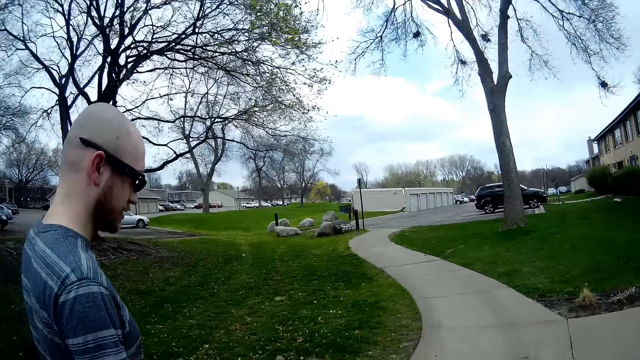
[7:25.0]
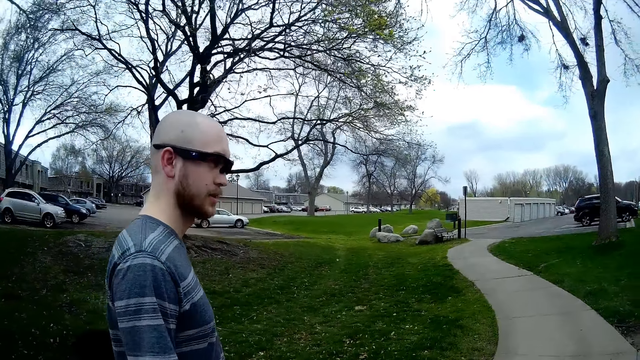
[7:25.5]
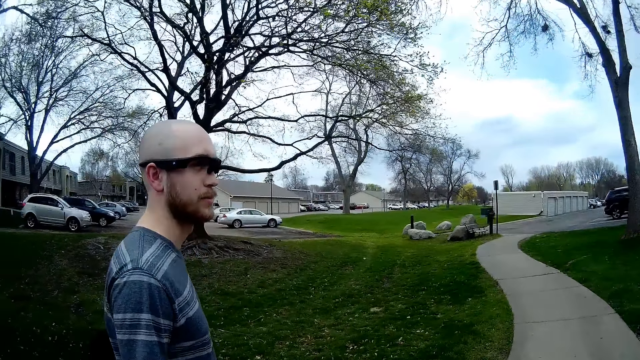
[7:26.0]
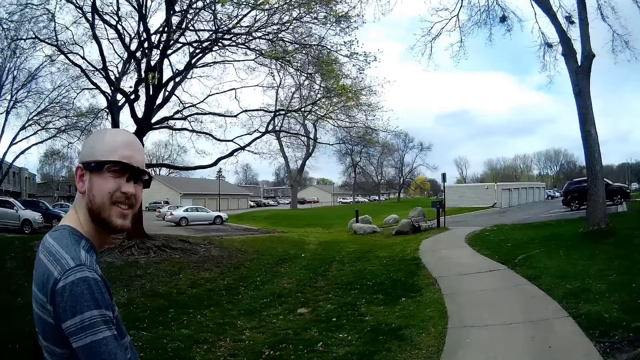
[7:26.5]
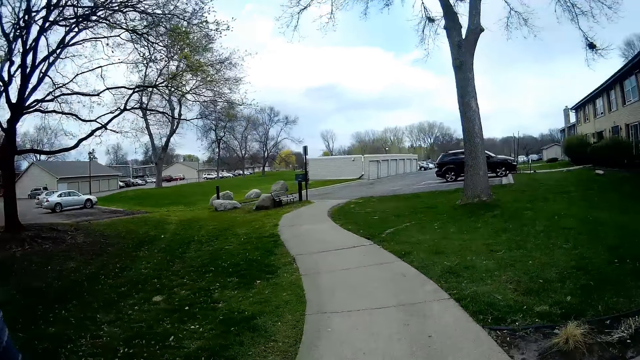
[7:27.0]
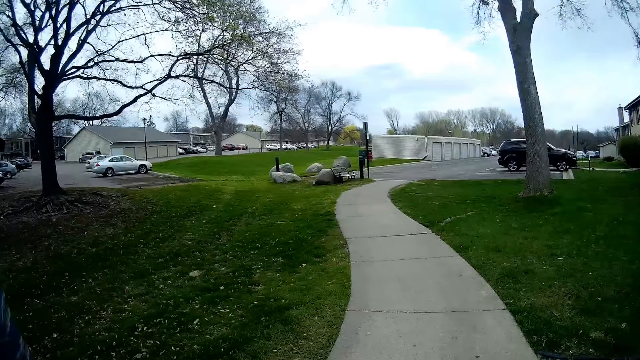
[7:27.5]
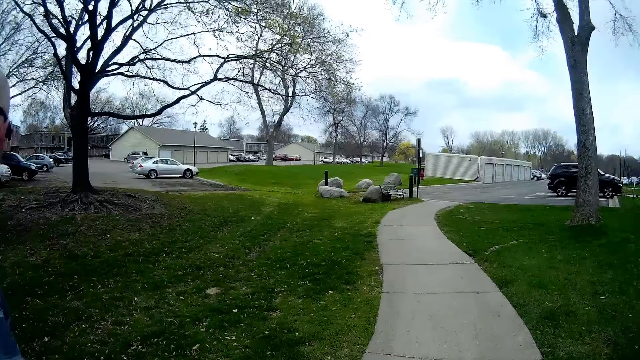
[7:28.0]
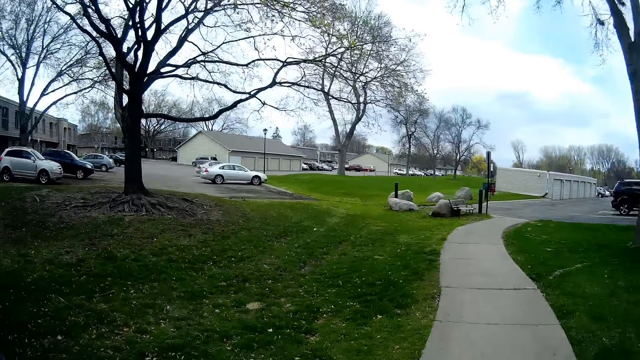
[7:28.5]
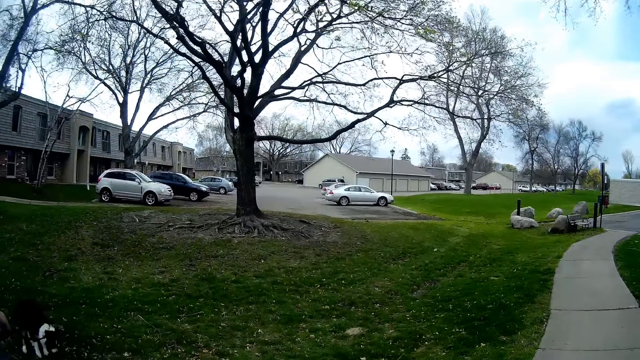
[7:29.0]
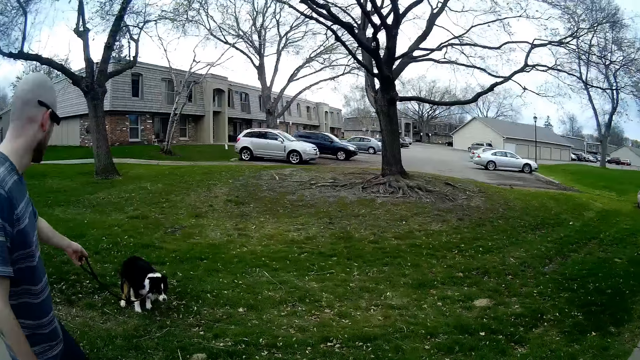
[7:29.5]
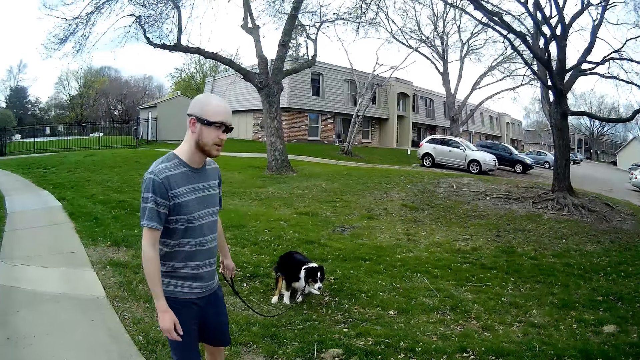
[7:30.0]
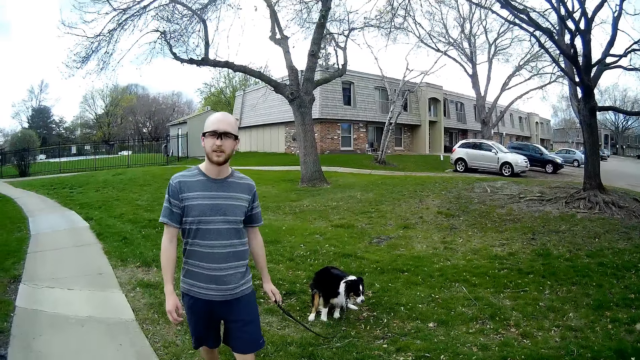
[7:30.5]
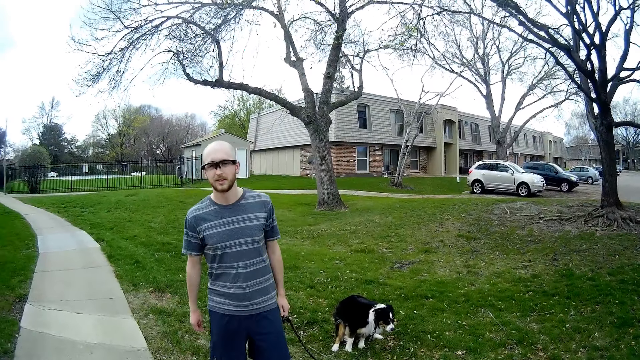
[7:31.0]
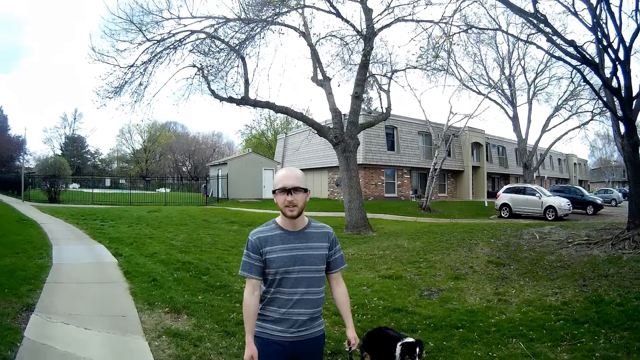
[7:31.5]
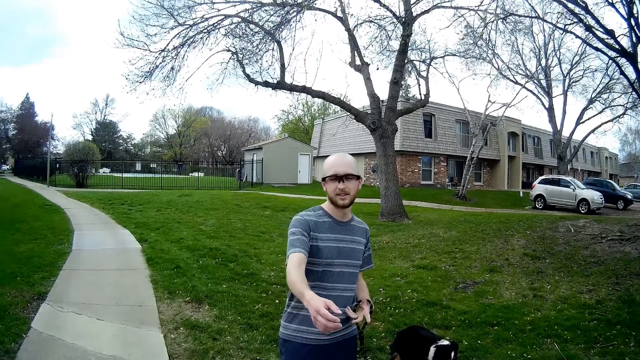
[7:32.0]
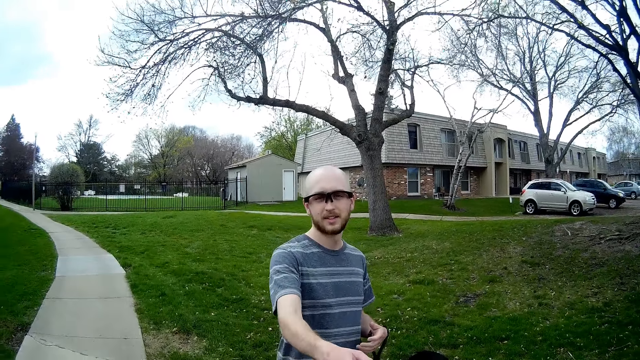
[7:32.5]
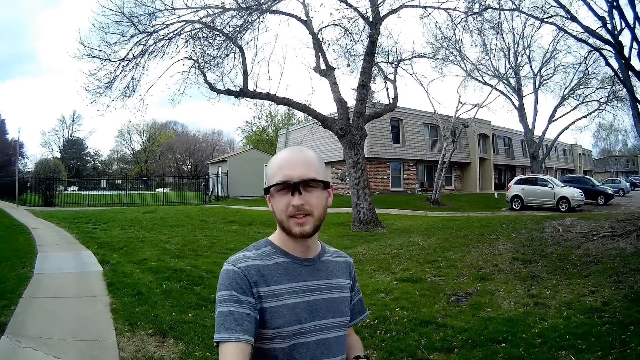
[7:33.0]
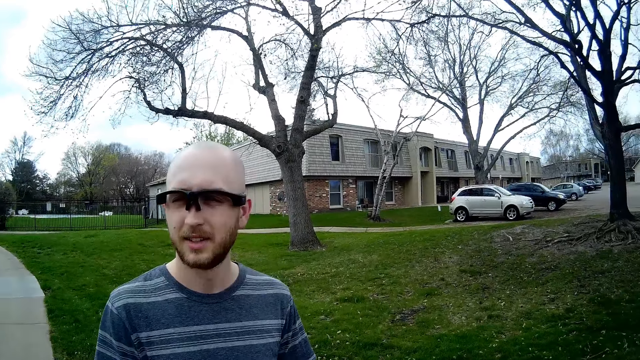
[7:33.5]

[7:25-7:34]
The man points his right hand towards the camera wearer.

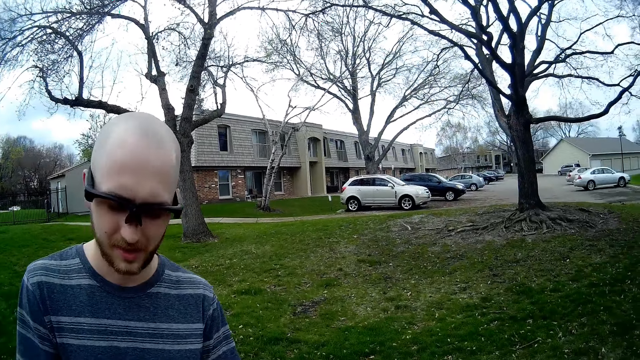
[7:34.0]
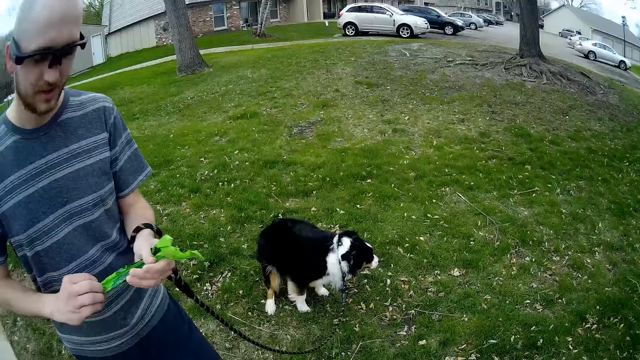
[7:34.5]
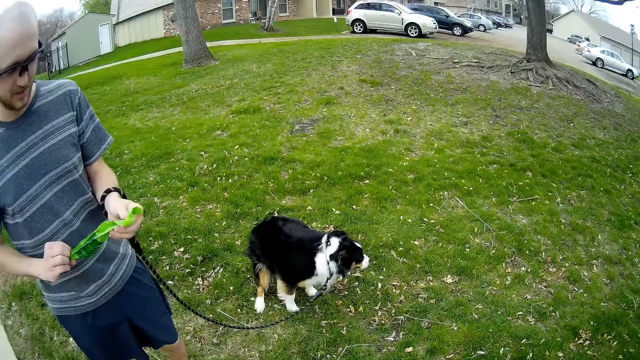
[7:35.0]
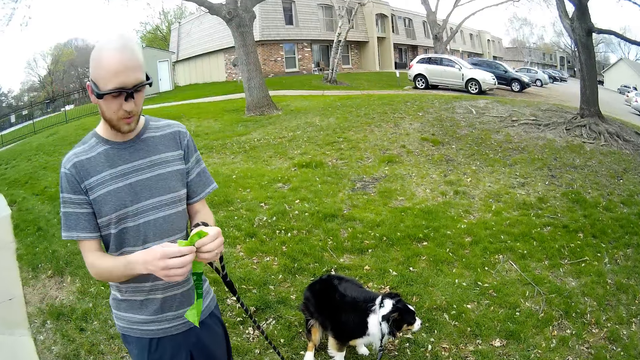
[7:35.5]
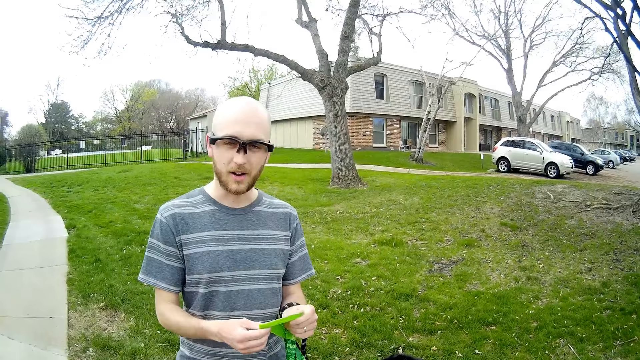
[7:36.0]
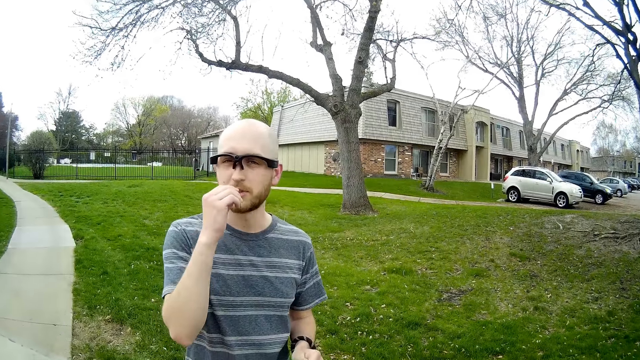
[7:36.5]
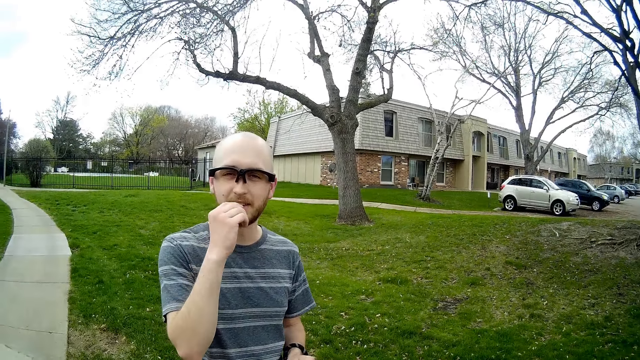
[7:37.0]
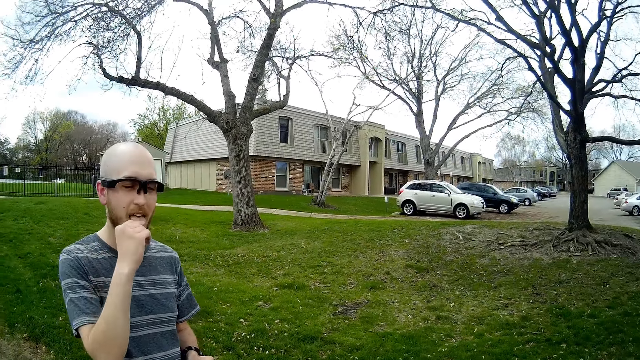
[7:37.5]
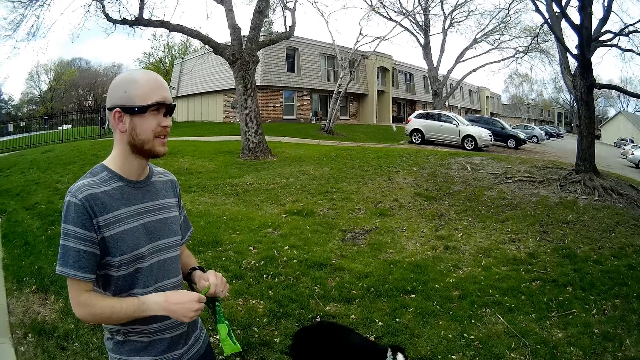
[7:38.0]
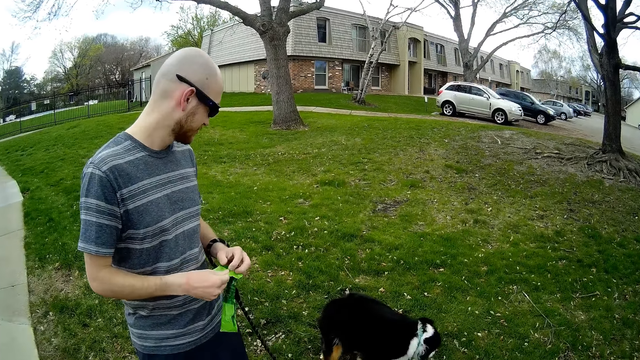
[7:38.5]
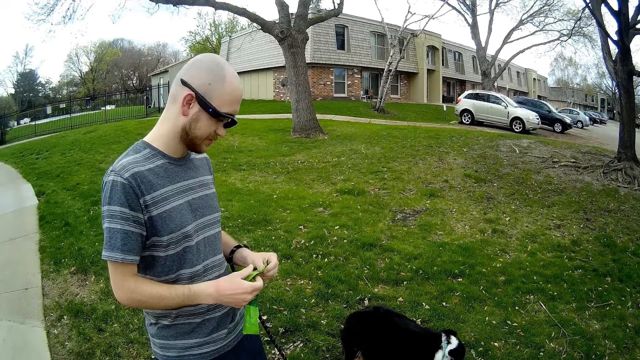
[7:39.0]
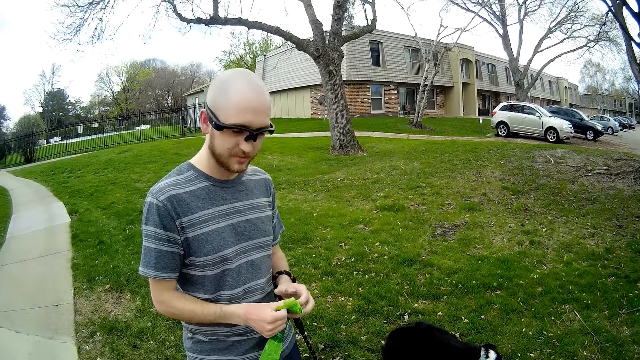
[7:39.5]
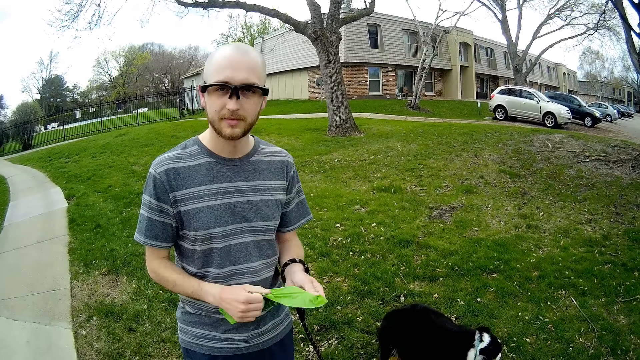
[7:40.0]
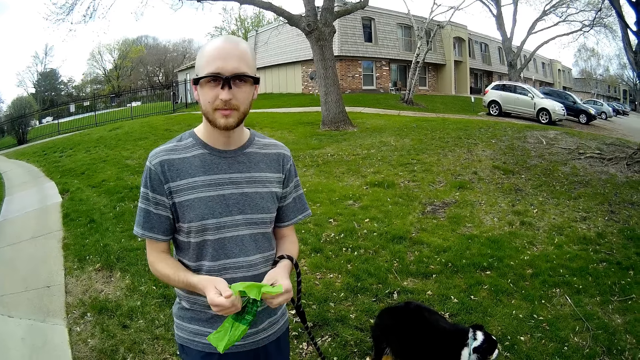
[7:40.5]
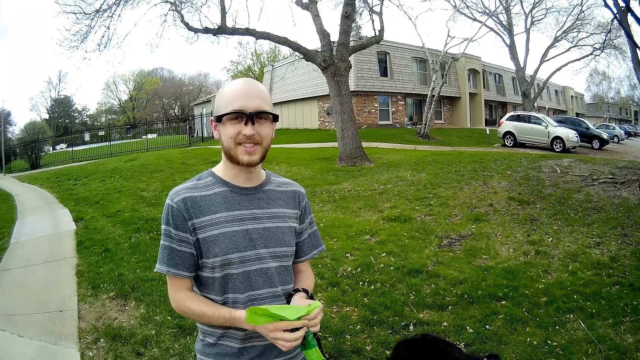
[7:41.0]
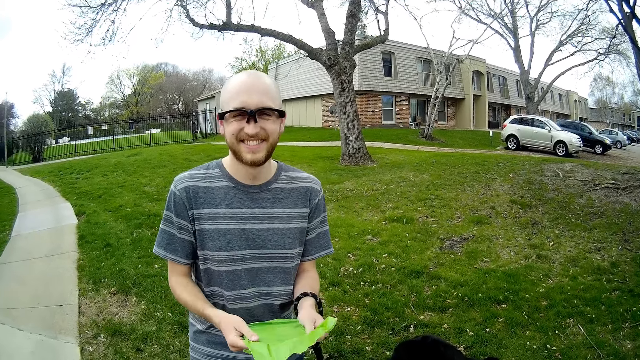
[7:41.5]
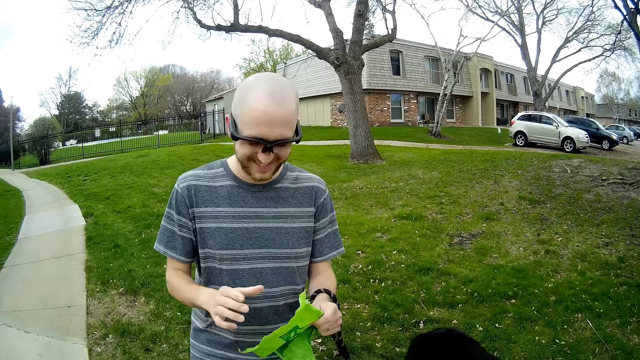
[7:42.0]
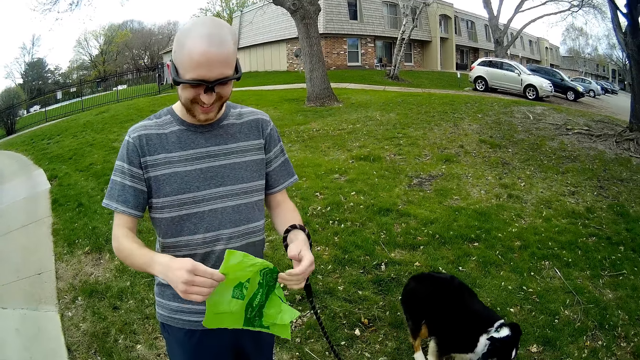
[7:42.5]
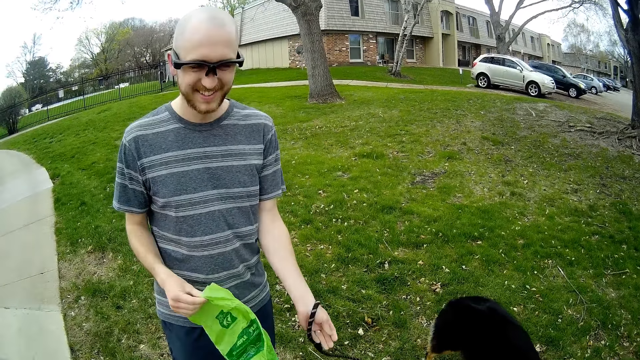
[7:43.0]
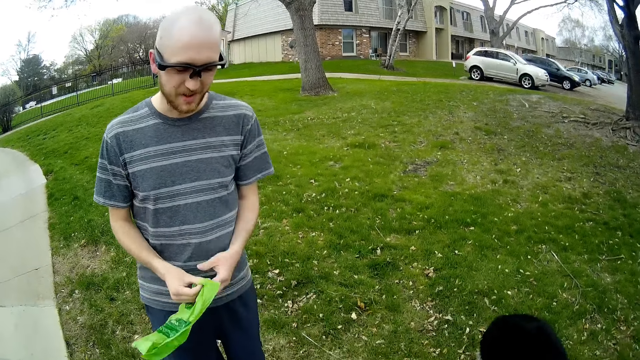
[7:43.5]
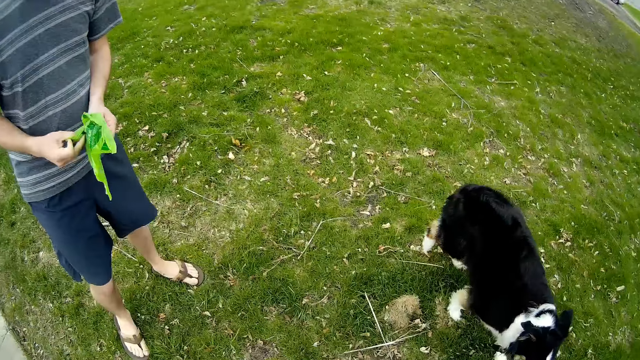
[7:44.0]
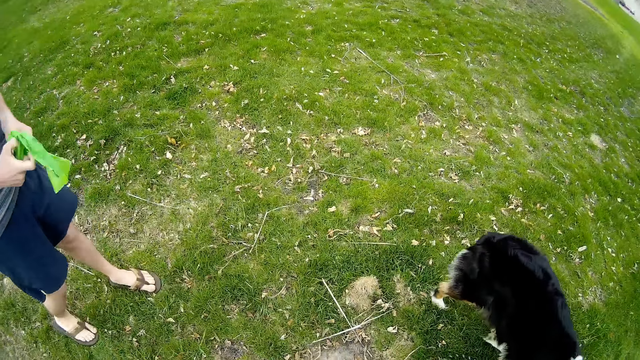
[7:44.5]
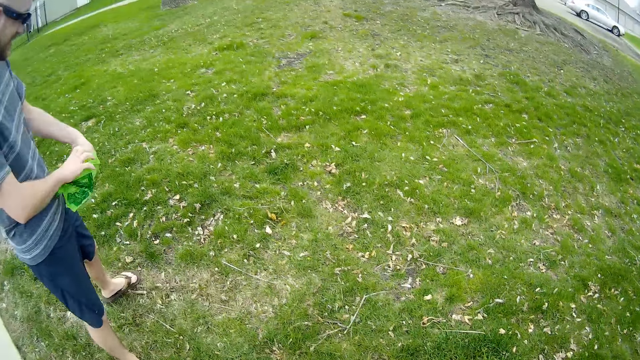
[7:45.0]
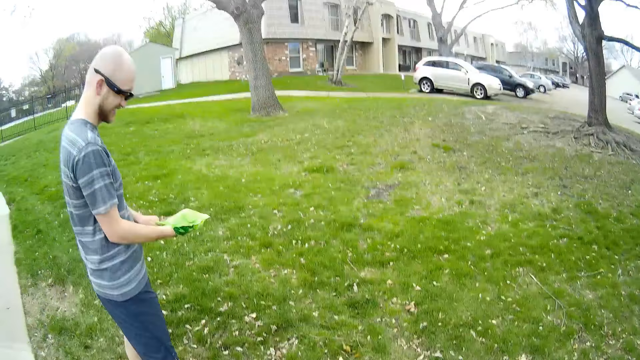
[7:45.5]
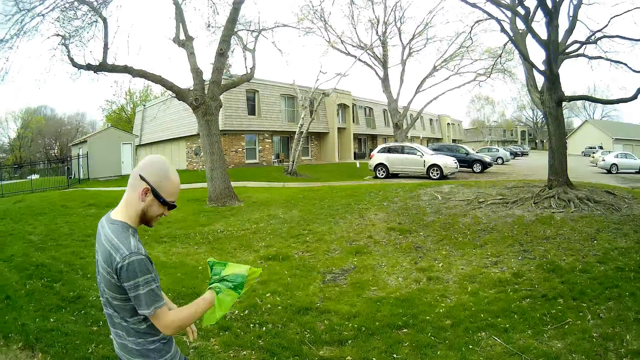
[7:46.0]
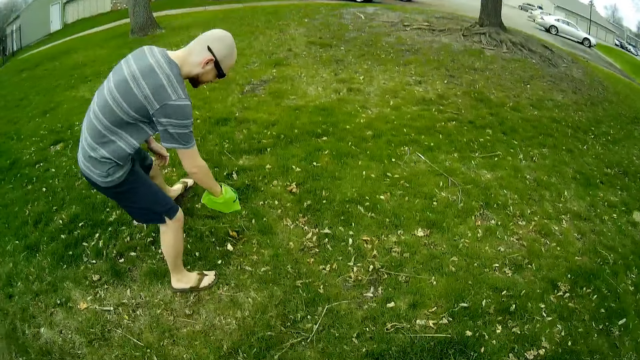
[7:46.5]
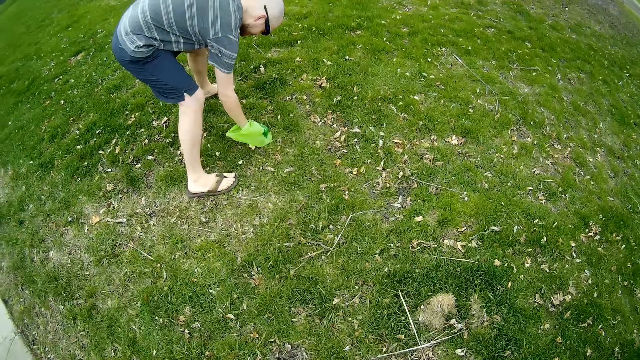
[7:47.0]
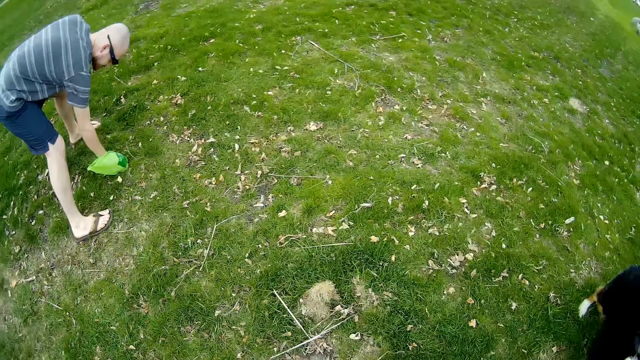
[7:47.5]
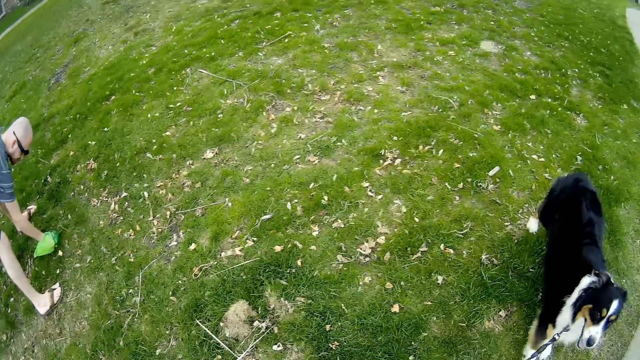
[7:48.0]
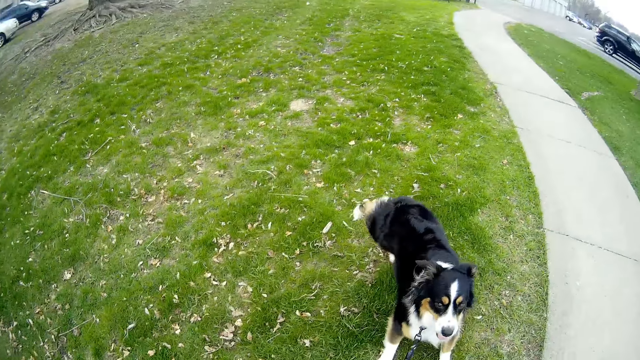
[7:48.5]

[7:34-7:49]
The man opens up a paper-nylon with his hands. He holds the paper. He touches his mouth with his right hand. The camera wearer talks with the man. The man interacts with the paper-nylon in his hands. He laughs. He drops the dog leash in his left hand on the grass. He opens up the paper-nylon in his hands. The camera wearer looks around. The man picks up a dog-shit with the paper-nylon in his right hand.
